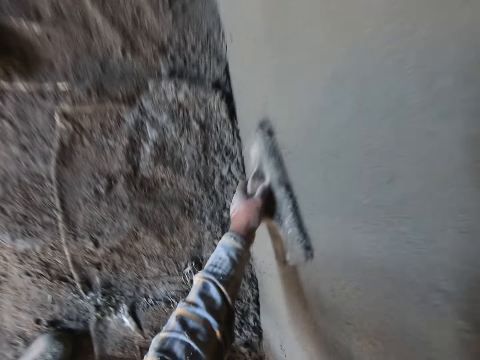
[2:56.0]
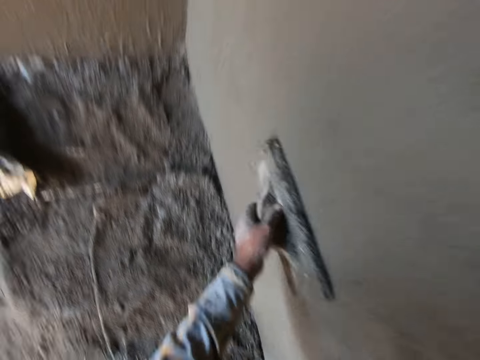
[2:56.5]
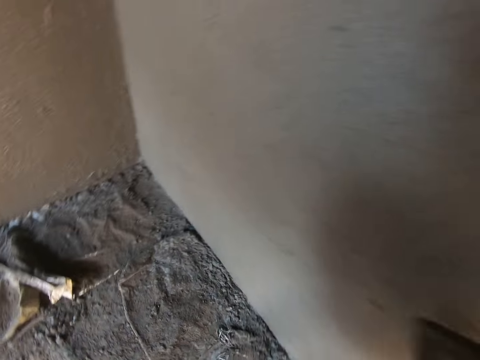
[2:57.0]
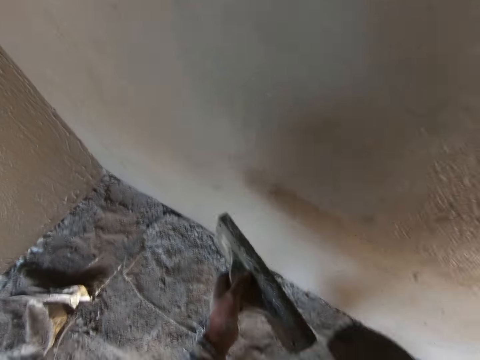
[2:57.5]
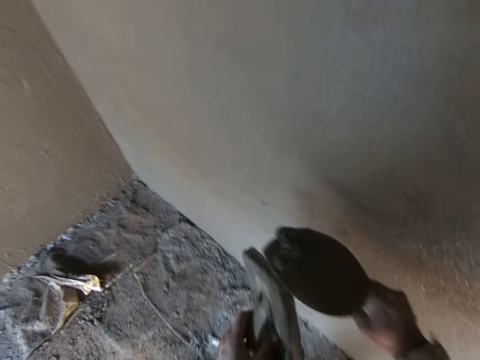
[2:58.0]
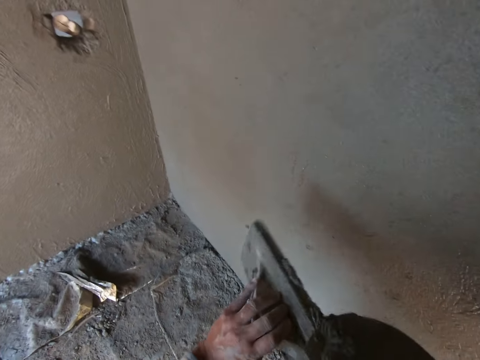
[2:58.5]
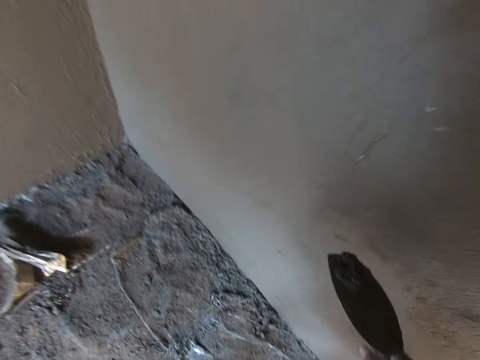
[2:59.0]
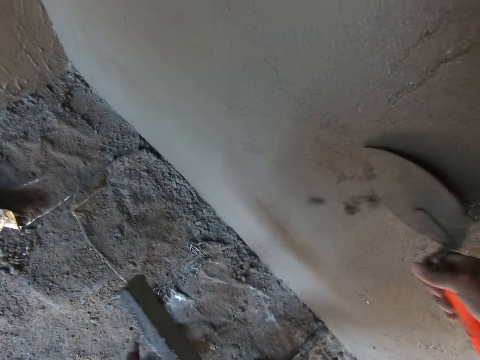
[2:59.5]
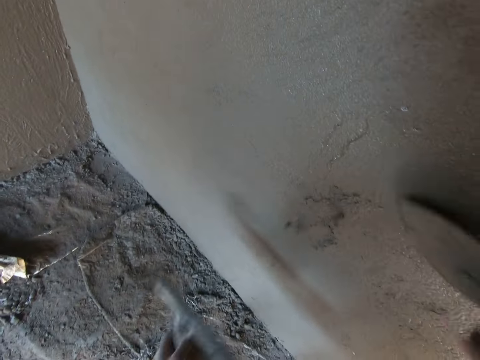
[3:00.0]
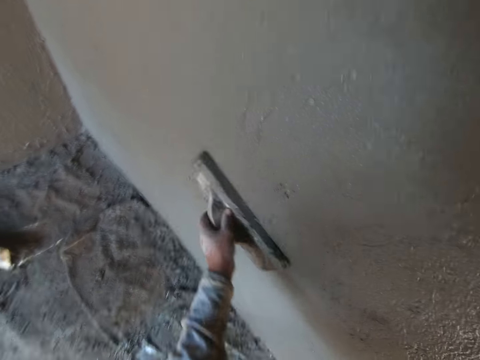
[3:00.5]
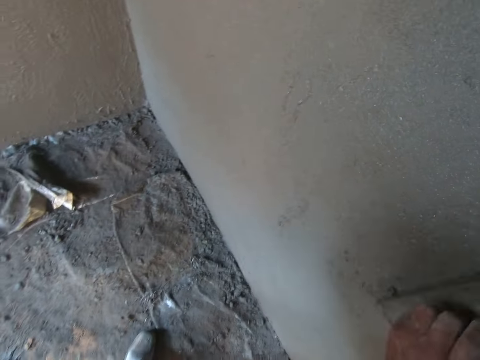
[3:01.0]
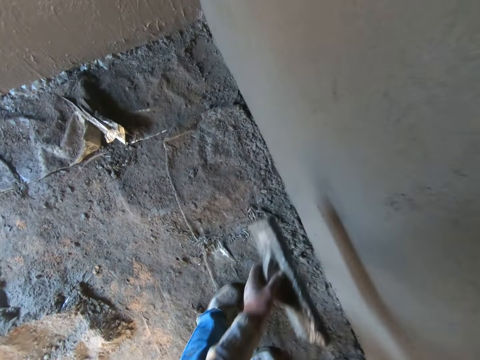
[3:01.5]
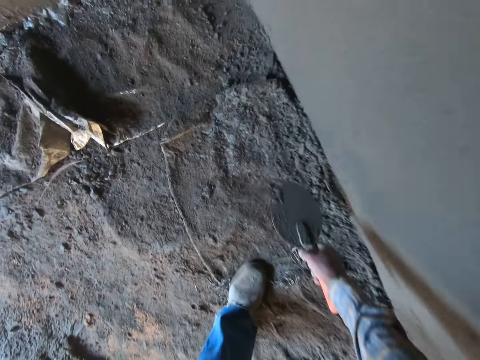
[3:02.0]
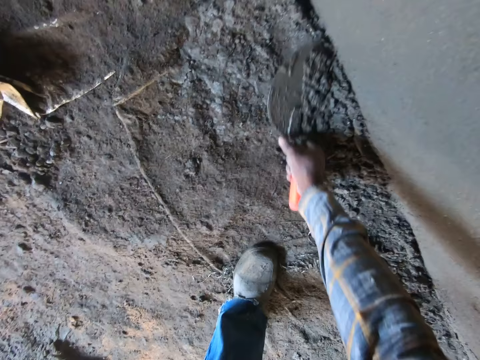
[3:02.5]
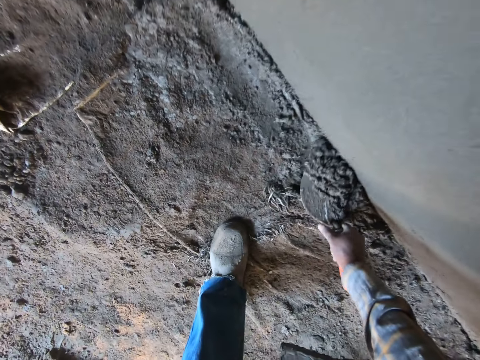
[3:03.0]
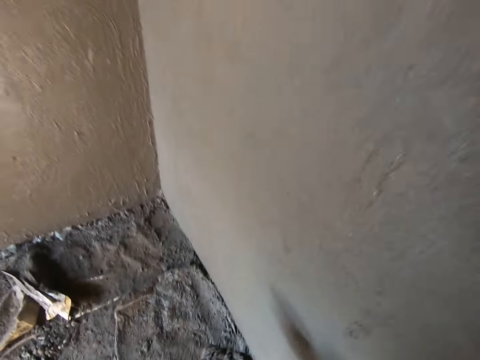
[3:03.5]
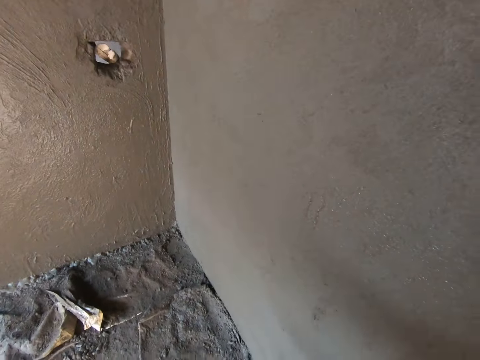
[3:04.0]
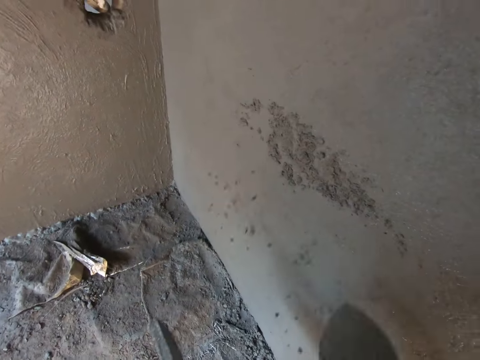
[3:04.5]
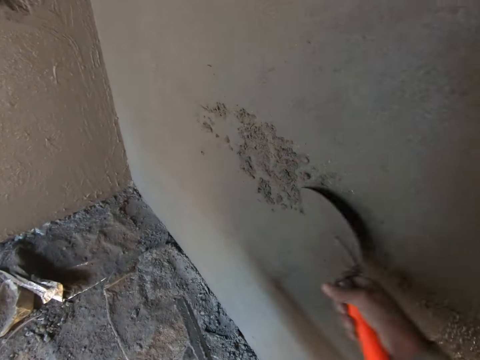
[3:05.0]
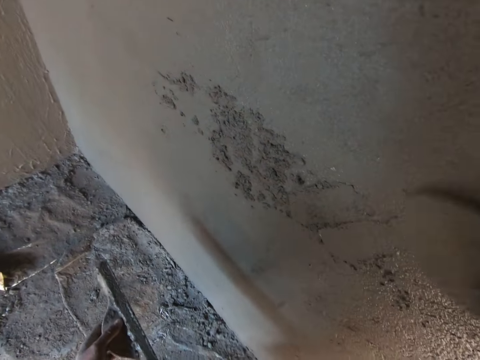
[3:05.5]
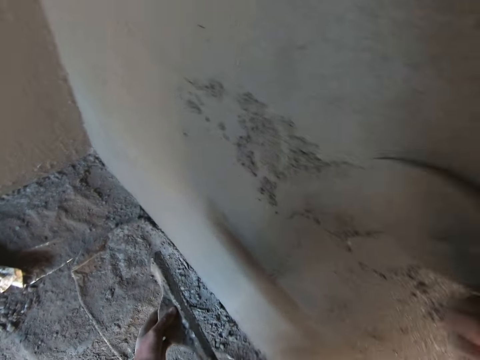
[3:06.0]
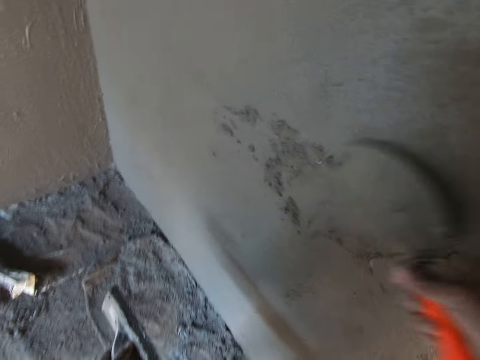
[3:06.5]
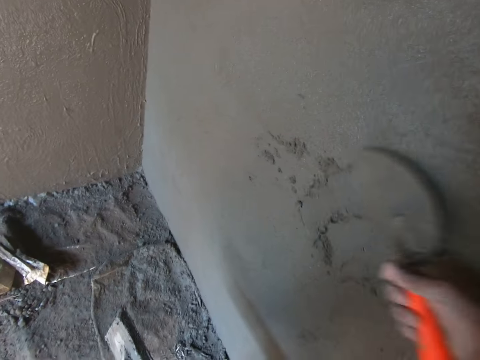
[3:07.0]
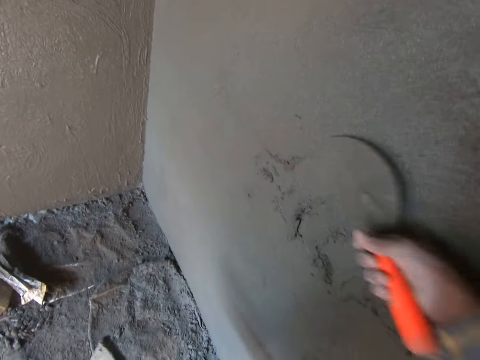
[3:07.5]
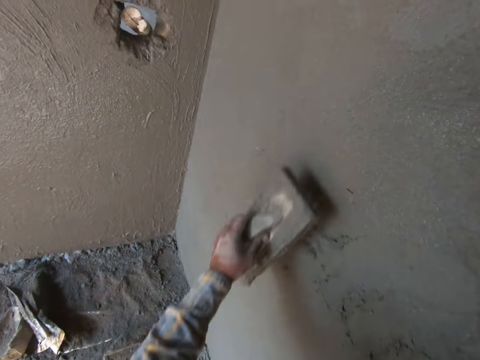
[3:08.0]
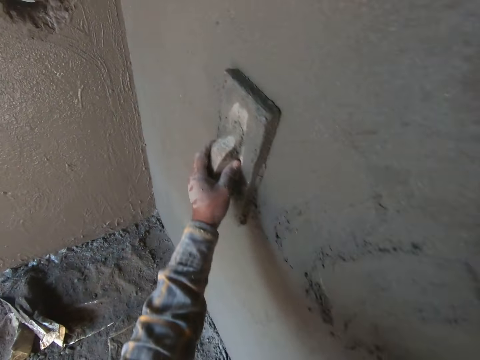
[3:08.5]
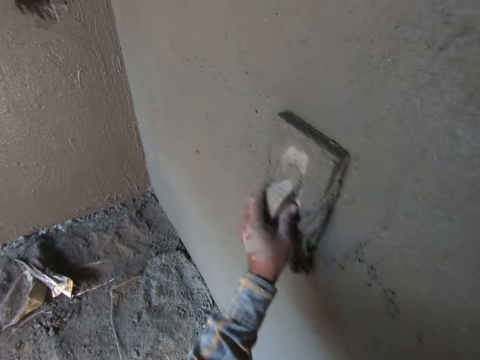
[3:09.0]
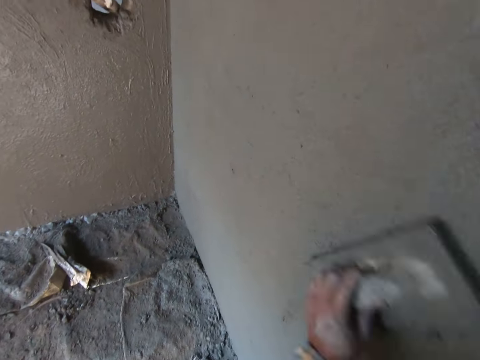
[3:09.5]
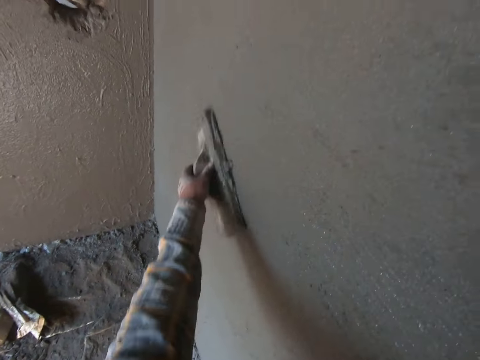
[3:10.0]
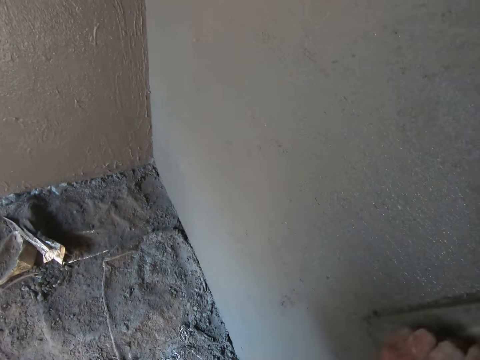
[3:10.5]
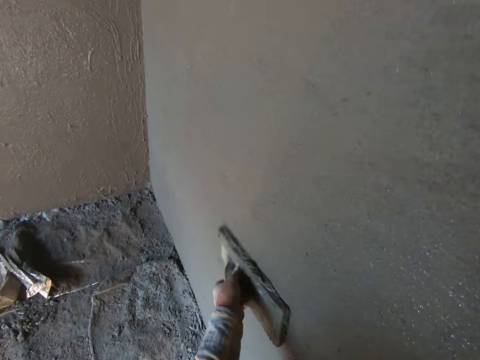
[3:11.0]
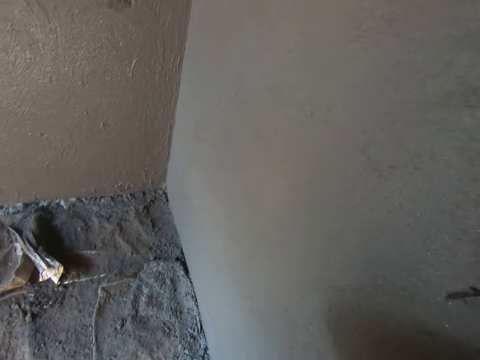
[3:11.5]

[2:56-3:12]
The camera wearer scrapes some mortar off the wooden float. They paste mortar on the wall with the trowel. They plaster the wall. They smoothen the wall with the wooden float. They scoop mortar from the floor with a trowel. They paste mortar on the wall with the trowel. They plaster the wall. They smoothen the wall with the wooden float.

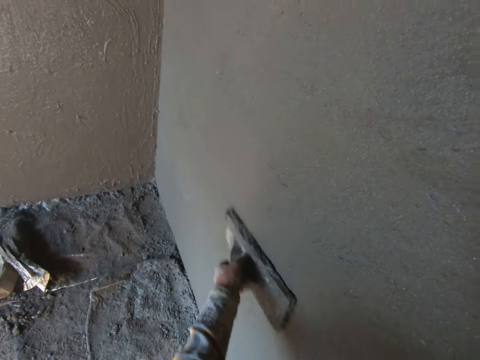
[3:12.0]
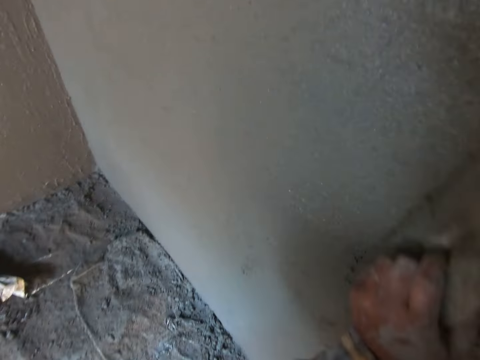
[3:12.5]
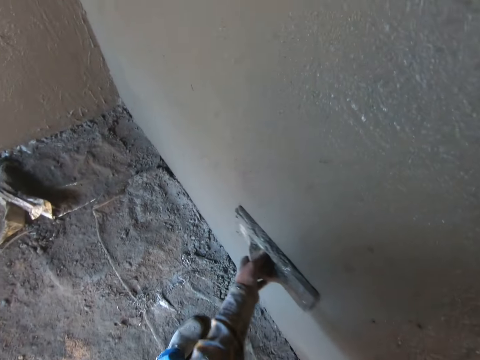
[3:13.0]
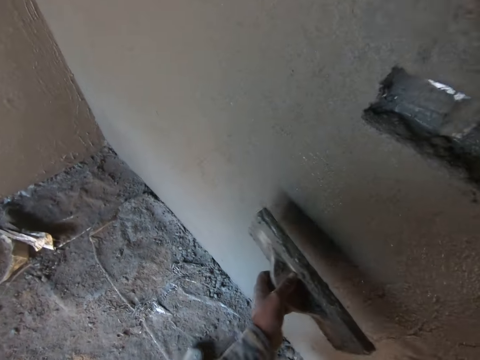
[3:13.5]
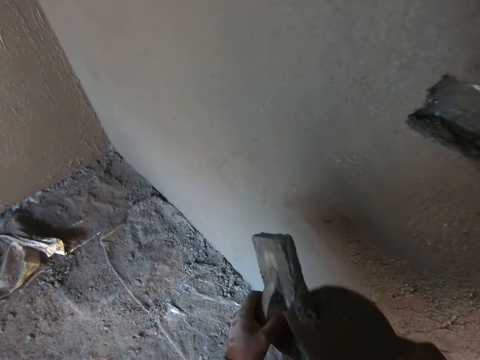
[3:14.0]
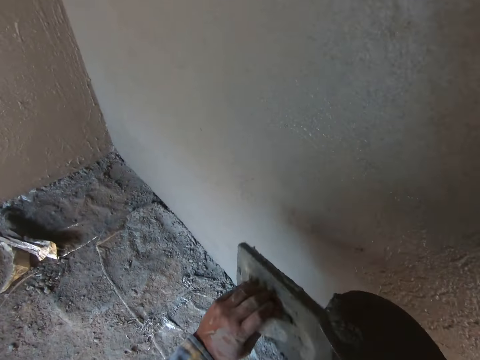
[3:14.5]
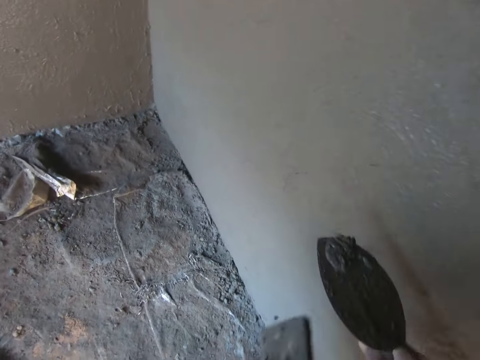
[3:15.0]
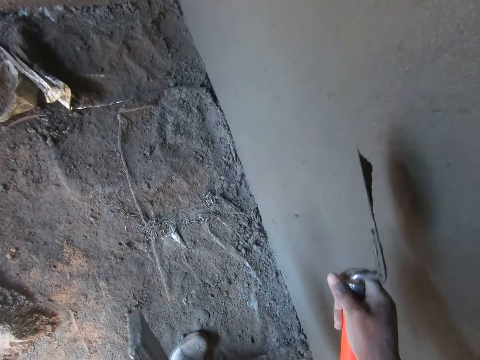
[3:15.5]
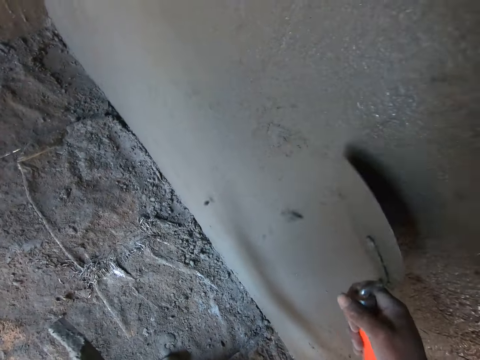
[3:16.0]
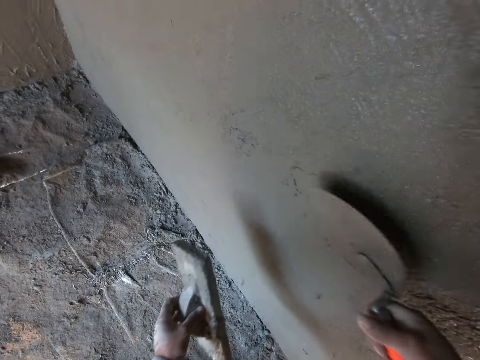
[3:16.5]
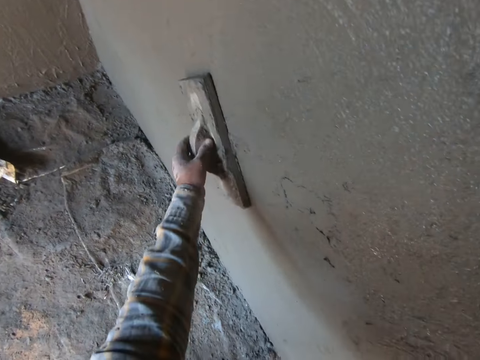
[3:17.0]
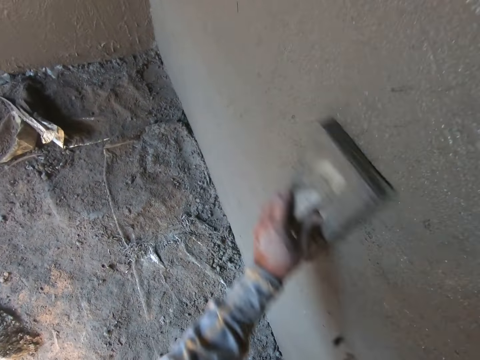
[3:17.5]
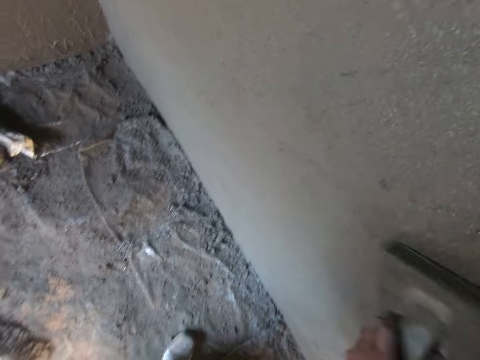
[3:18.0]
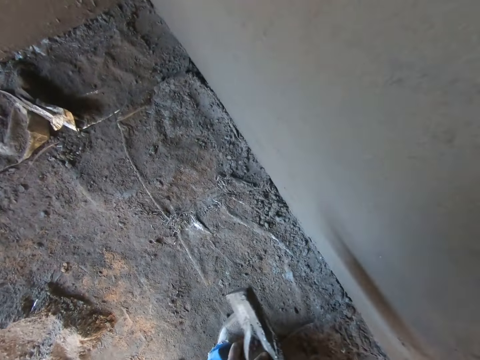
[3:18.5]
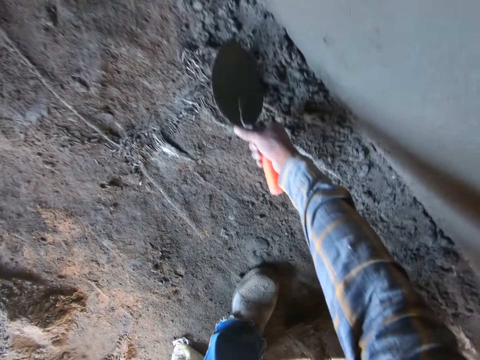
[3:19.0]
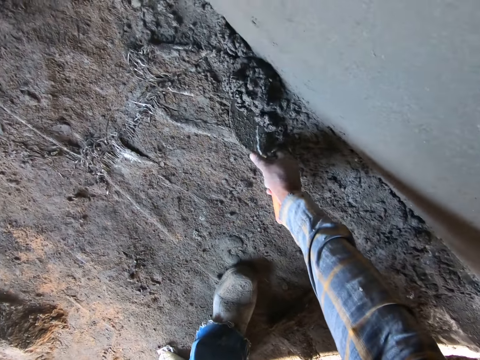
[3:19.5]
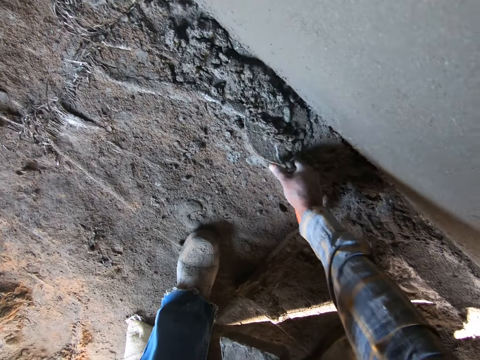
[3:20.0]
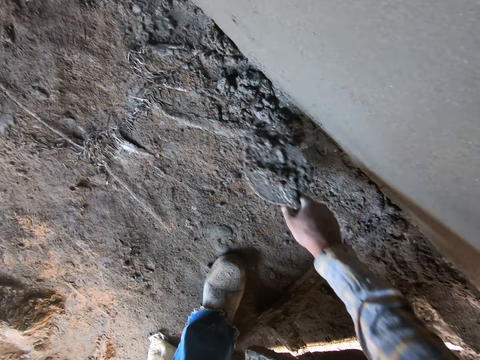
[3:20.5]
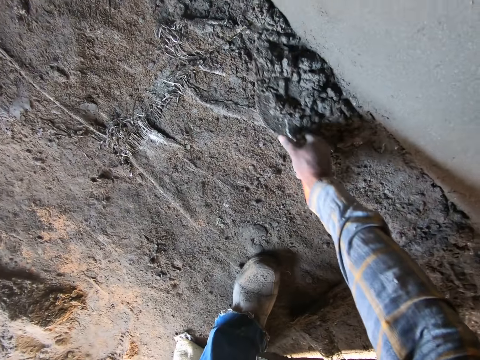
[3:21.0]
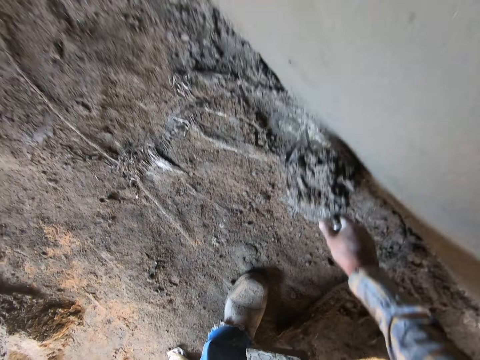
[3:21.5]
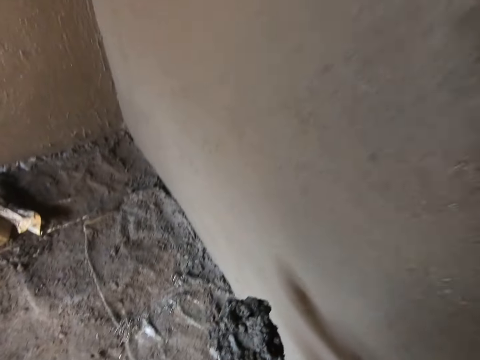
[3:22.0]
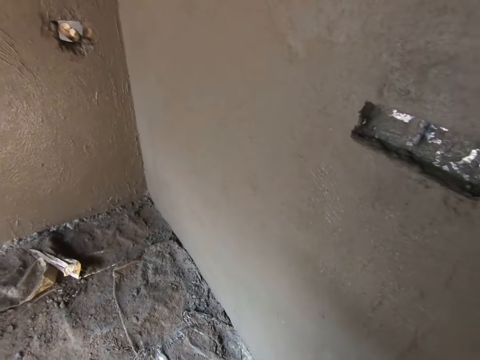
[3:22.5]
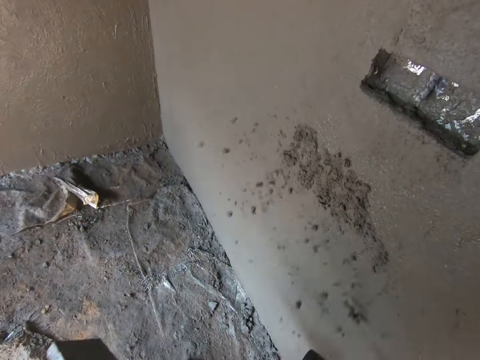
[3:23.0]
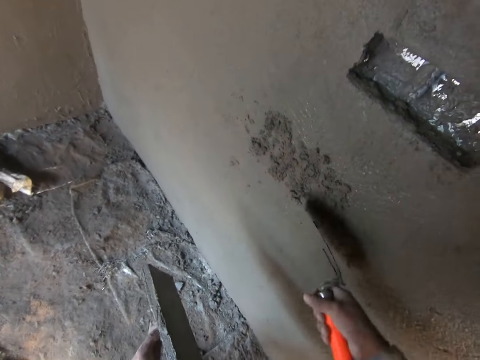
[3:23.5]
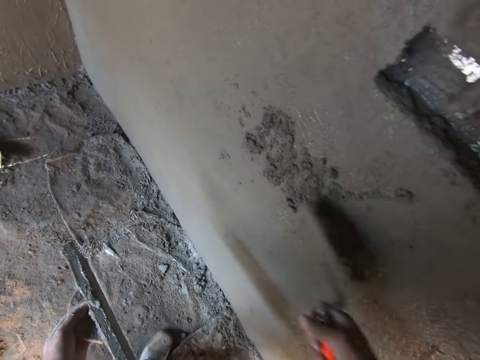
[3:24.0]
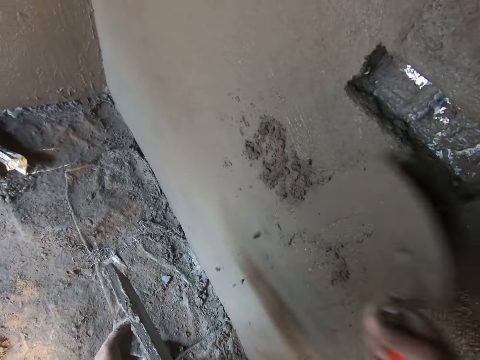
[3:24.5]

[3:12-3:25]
The camera wearer scrubs off the cement on the plastering tool. They plaster the wall. They scoop mortar from the floor with a trowel. They paste mortar on the wall with the trowel.
